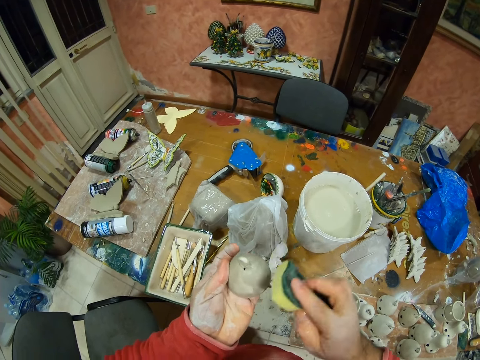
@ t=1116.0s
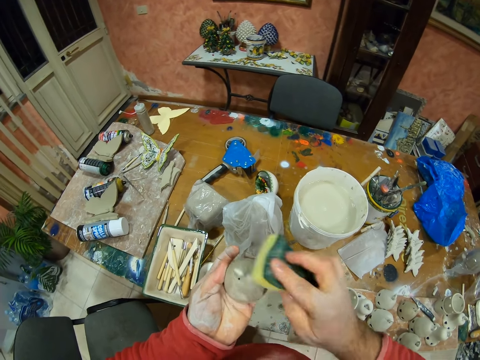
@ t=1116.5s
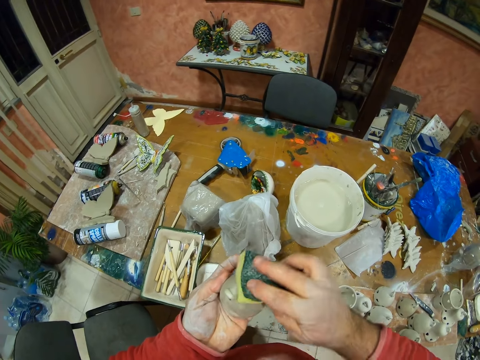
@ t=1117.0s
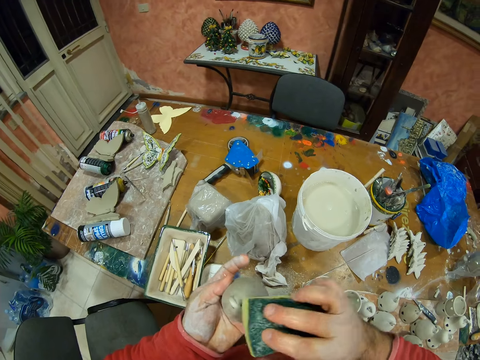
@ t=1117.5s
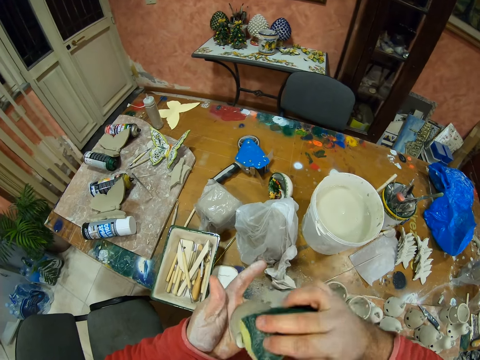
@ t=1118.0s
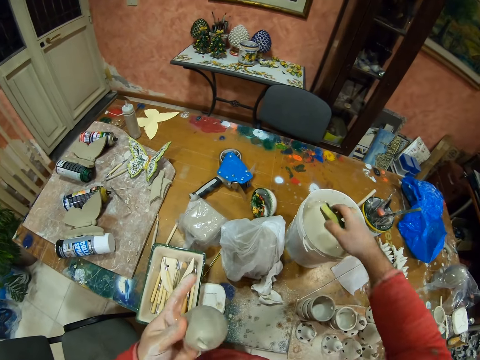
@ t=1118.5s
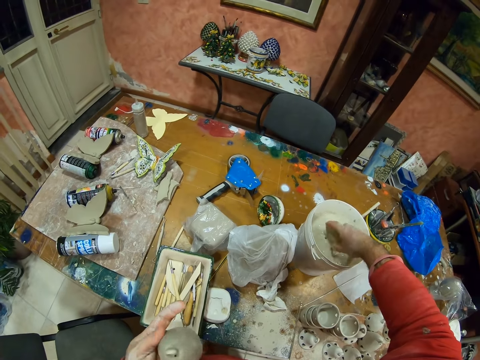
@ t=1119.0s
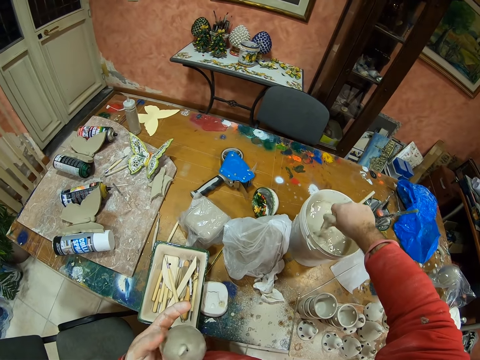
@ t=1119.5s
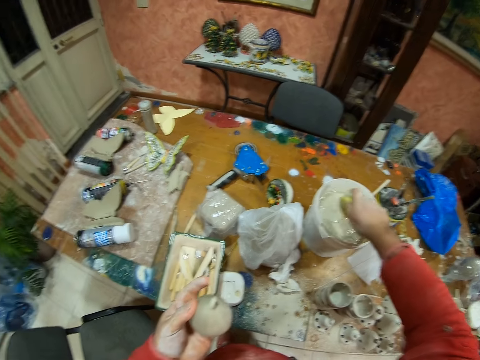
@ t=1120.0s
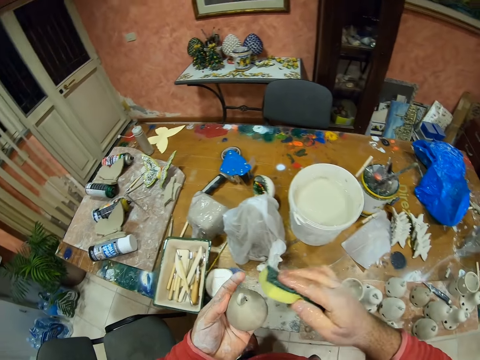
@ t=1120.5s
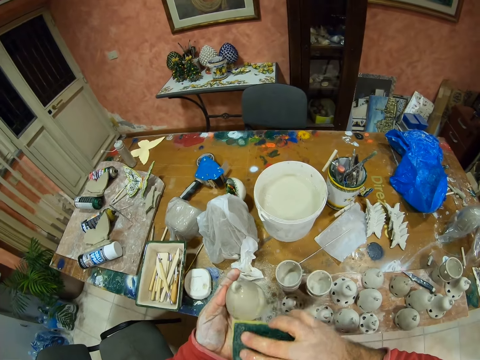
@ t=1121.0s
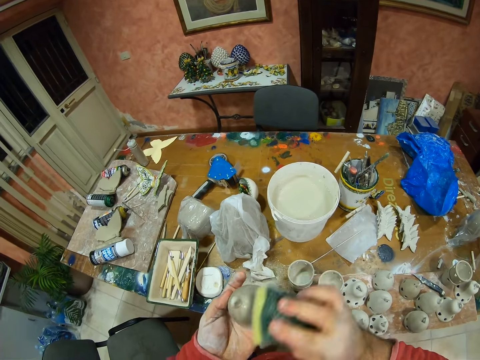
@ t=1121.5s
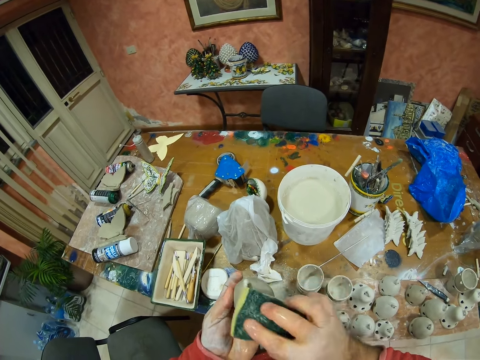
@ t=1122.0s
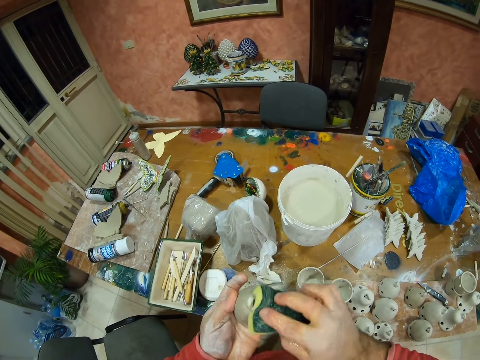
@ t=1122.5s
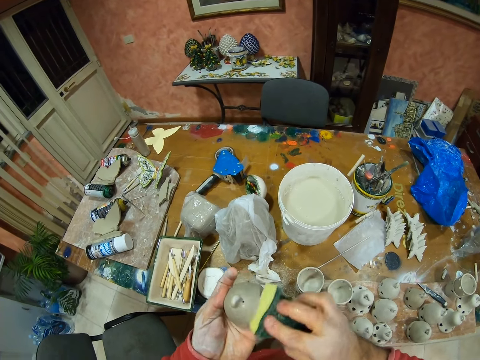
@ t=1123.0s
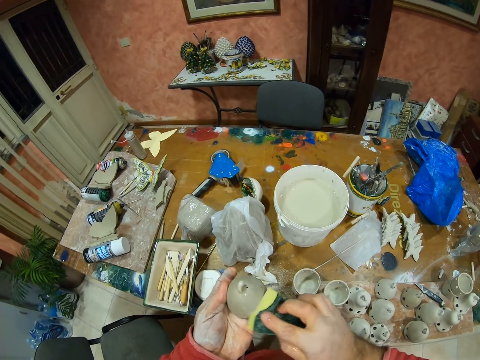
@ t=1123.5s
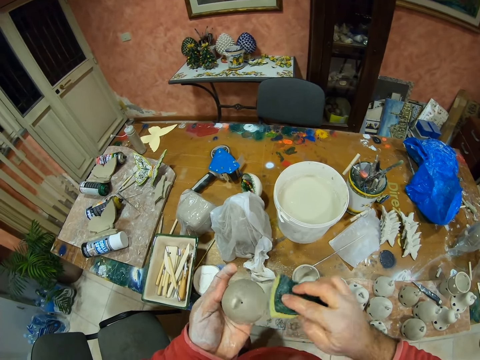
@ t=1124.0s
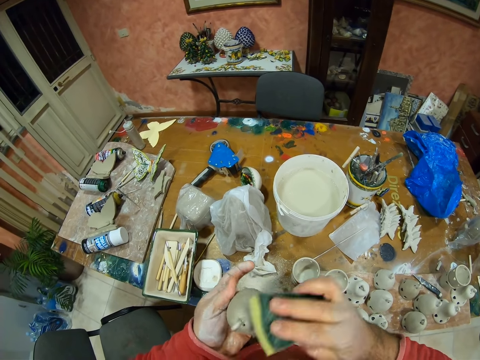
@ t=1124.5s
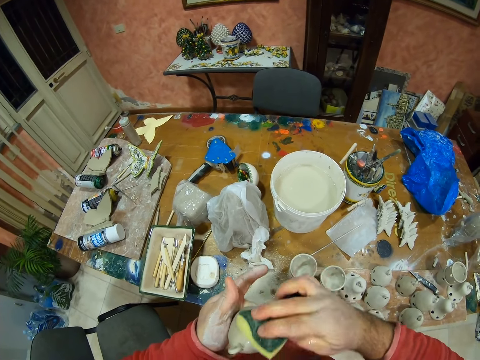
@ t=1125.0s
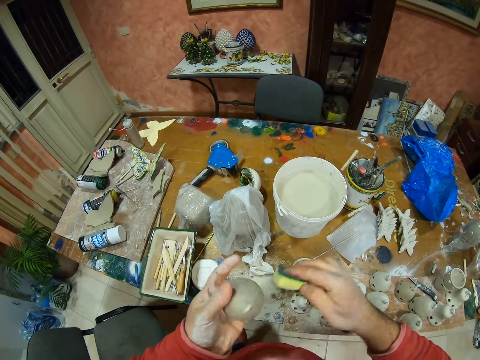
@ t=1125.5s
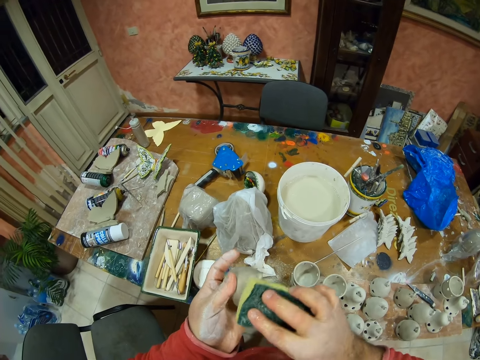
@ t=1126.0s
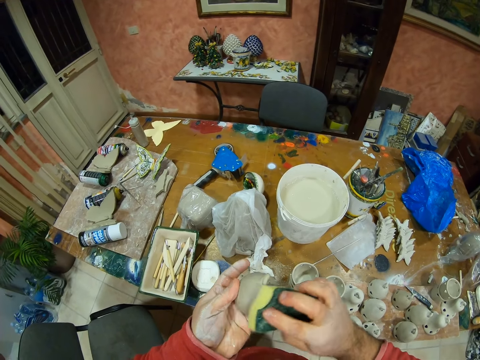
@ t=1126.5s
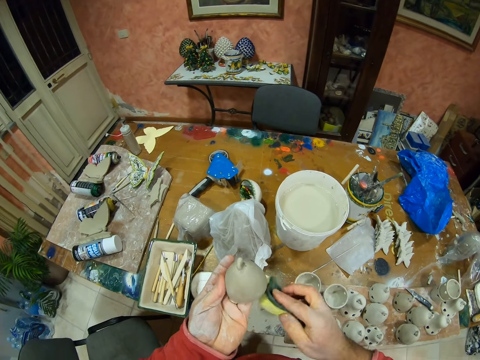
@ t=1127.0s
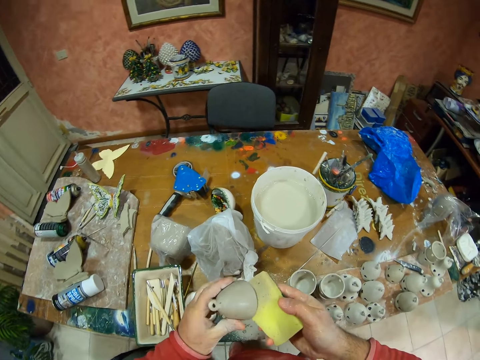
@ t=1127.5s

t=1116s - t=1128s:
The camera wearer dips the sponge on the water bucket. They squeeze water from the sponge. They wipe something with the sponge.

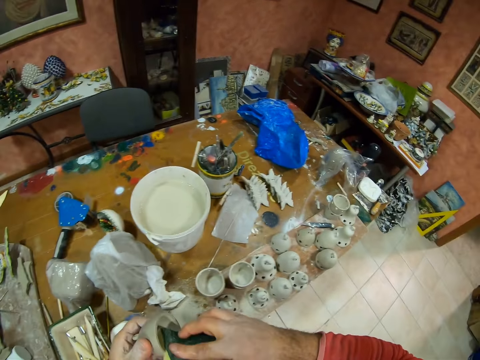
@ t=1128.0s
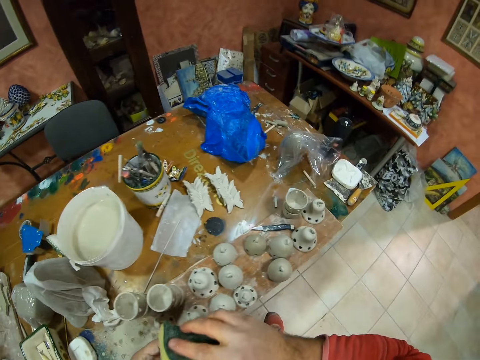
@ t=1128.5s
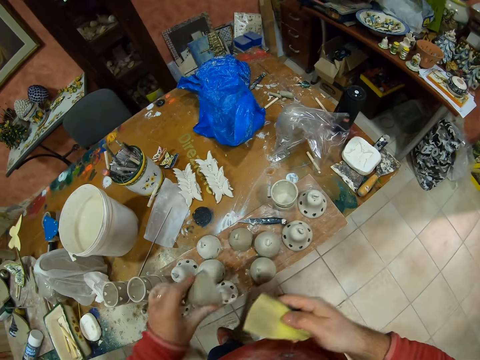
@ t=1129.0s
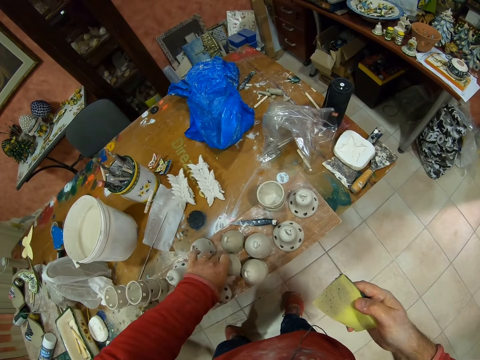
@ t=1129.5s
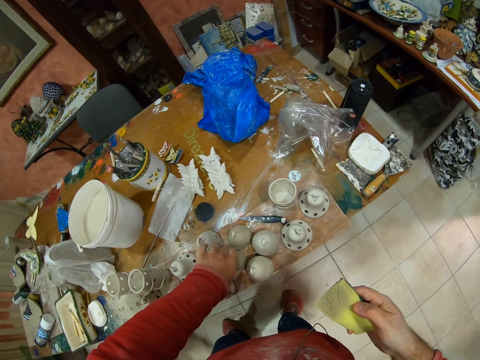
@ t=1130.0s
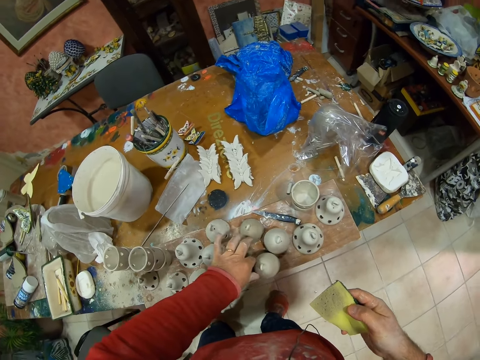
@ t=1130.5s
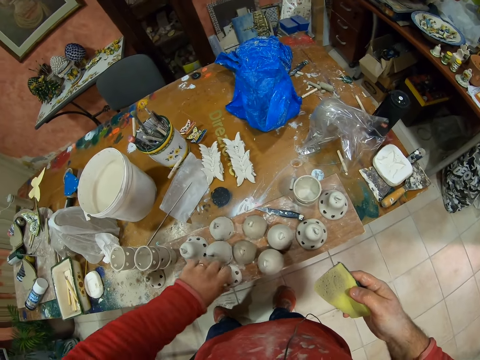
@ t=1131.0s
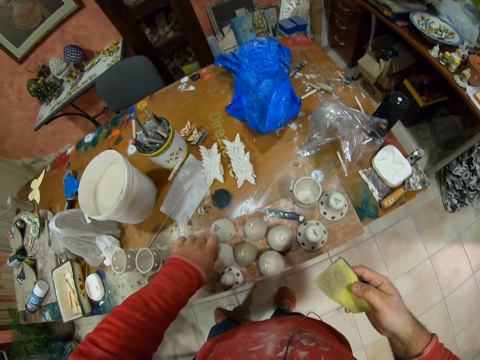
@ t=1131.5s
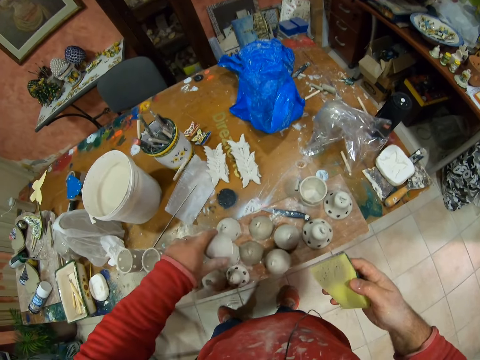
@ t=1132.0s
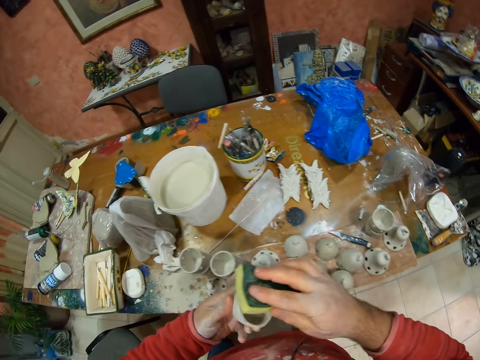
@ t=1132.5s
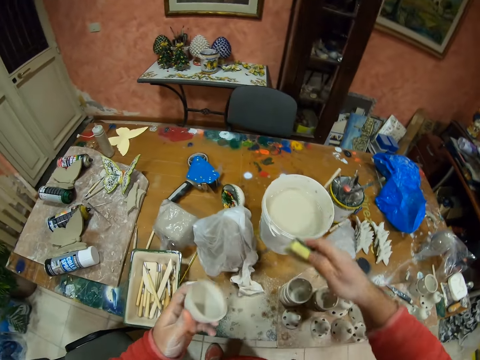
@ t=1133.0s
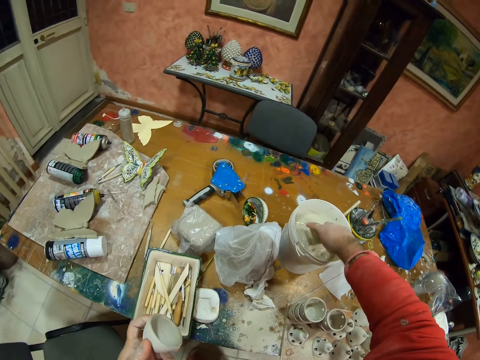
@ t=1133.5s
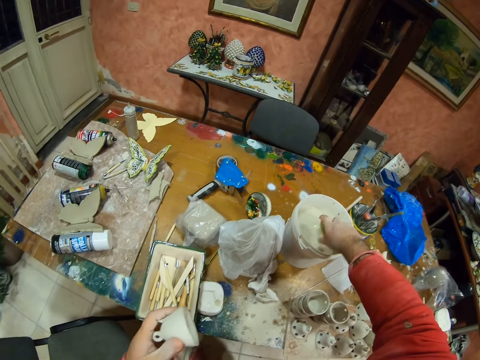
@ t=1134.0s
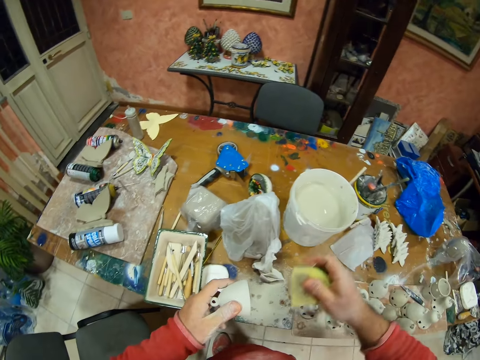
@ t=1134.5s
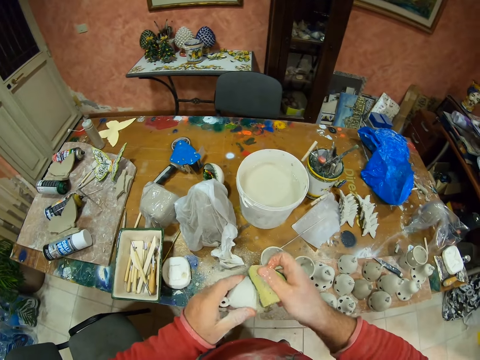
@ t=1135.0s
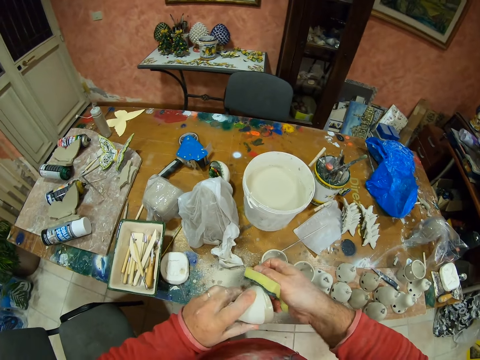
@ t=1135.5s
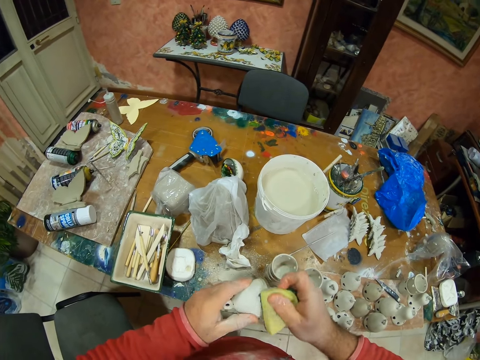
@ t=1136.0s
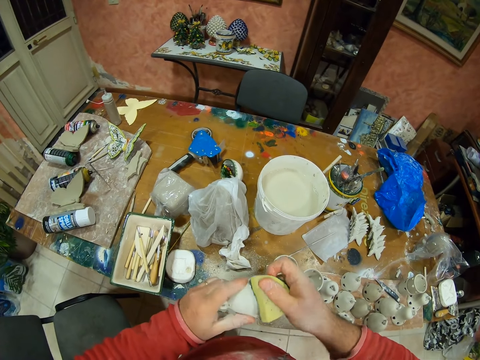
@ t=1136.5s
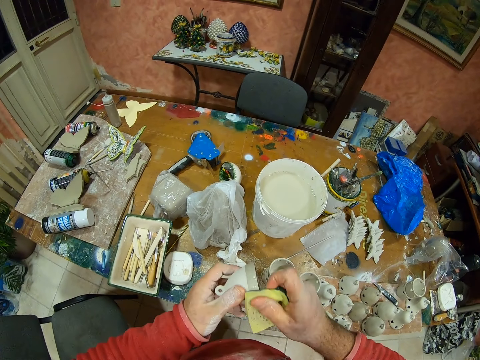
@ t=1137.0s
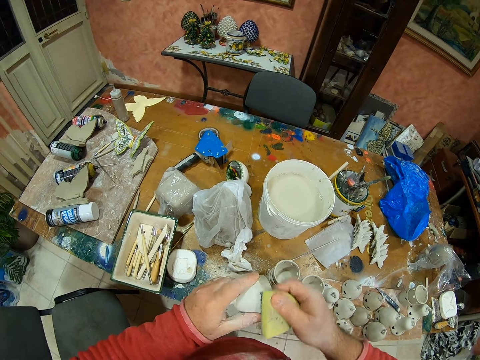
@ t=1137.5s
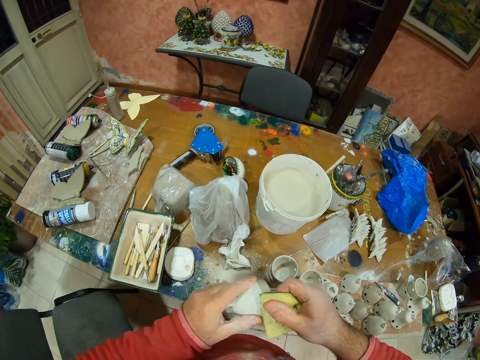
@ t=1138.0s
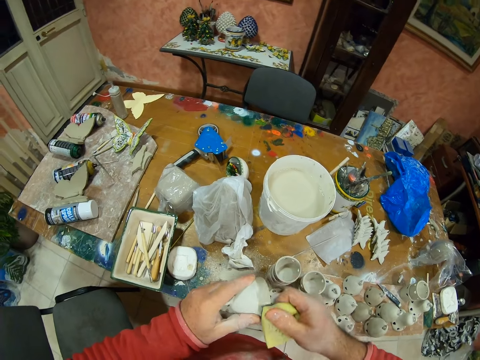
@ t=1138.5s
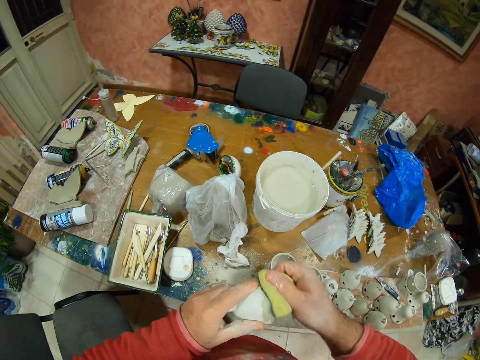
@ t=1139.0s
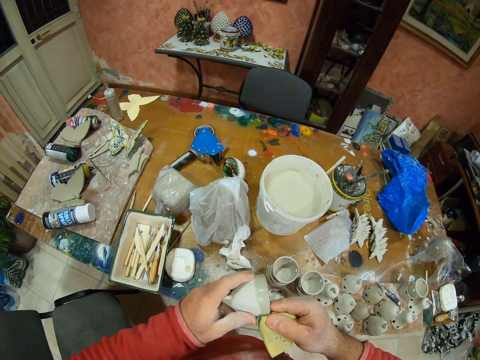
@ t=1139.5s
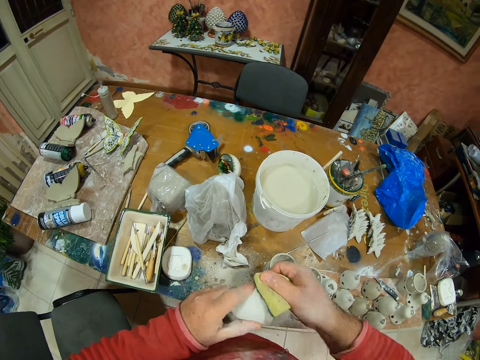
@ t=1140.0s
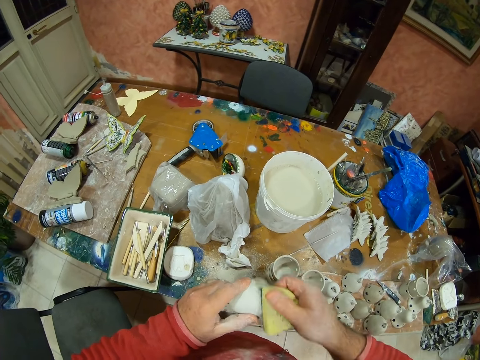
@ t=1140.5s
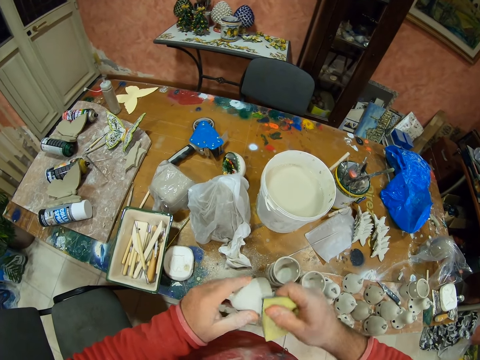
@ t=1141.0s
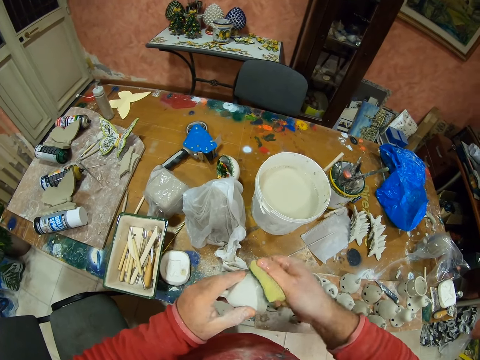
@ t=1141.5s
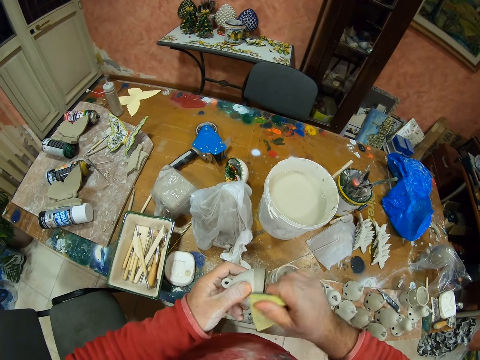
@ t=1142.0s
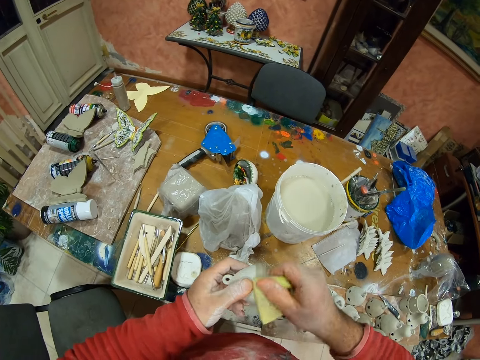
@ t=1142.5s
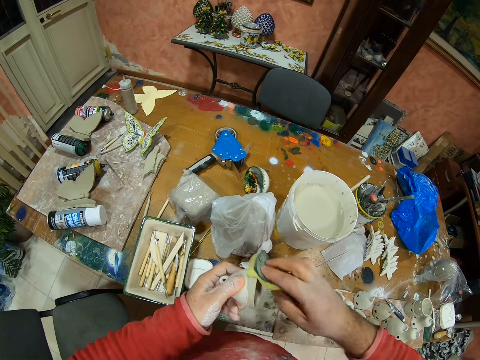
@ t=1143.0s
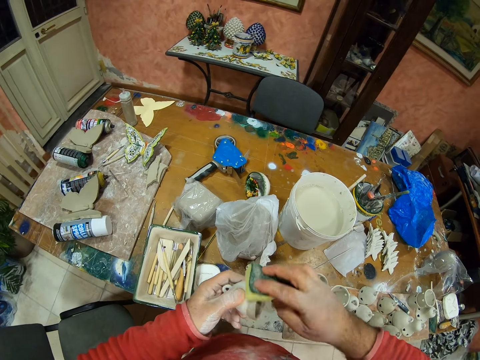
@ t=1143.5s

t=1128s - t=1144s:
The camera wearer puts something on the table. They pick something from the table. They wipe something with the sponge. They dip the sponge on the water bucket. They squeeze water from the sponge. They wipe something with the sponge.
